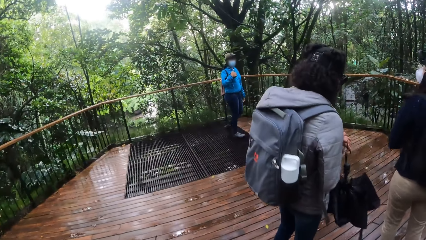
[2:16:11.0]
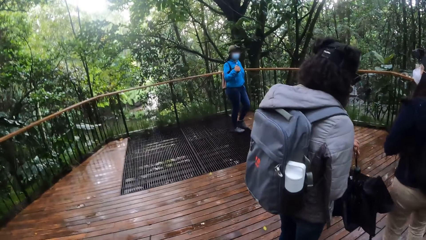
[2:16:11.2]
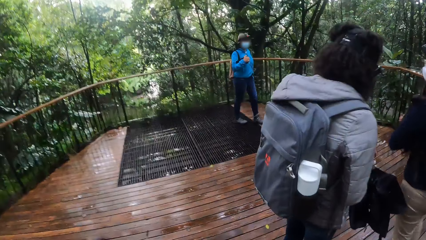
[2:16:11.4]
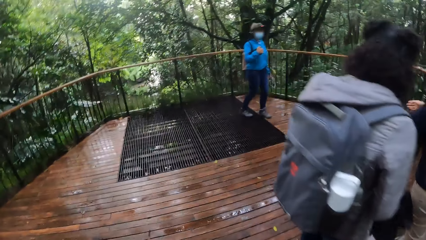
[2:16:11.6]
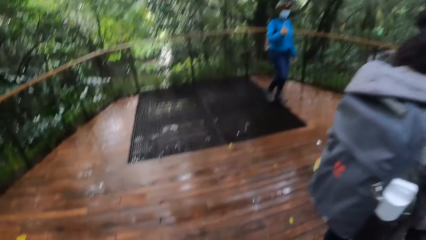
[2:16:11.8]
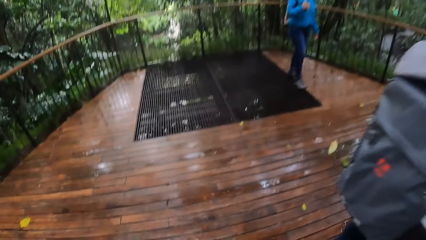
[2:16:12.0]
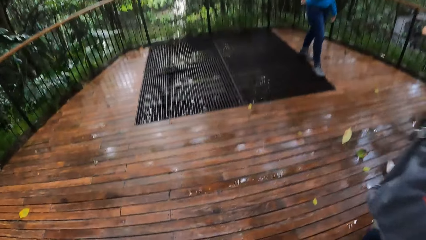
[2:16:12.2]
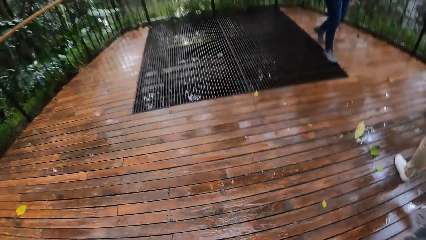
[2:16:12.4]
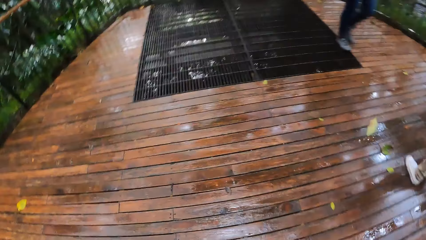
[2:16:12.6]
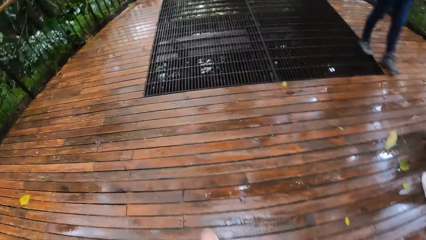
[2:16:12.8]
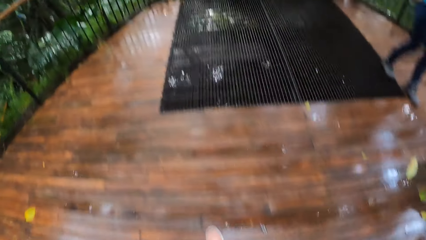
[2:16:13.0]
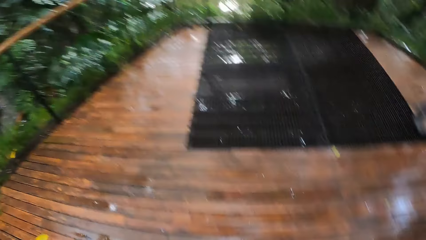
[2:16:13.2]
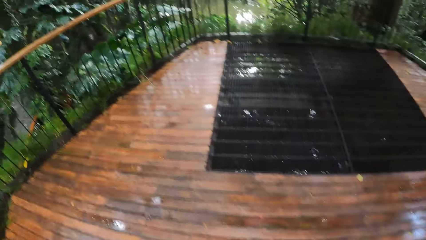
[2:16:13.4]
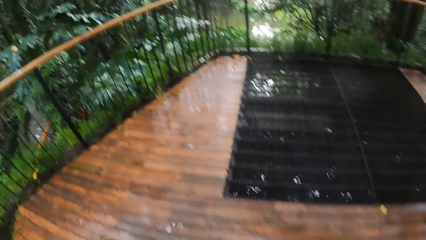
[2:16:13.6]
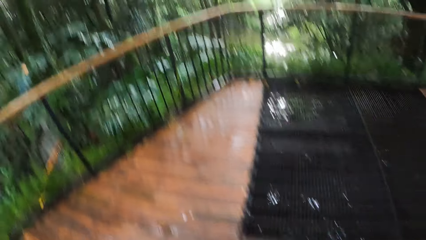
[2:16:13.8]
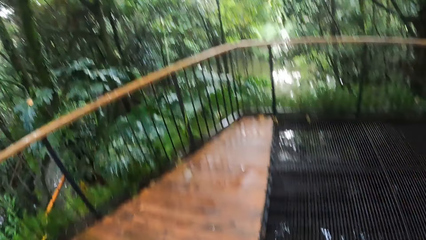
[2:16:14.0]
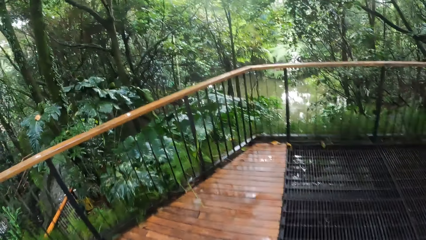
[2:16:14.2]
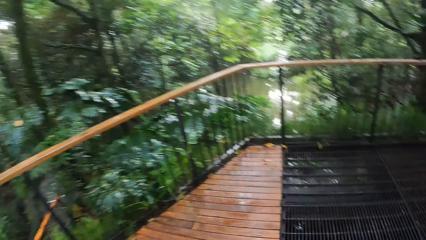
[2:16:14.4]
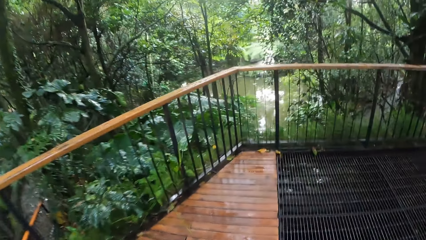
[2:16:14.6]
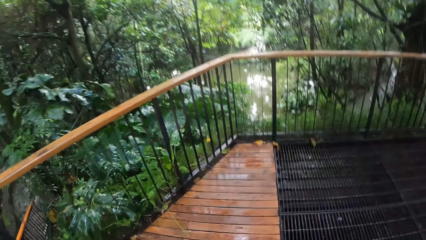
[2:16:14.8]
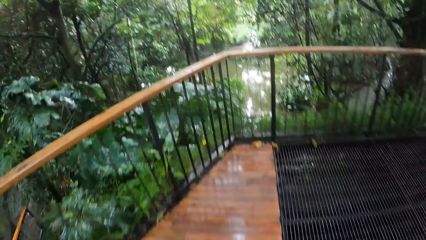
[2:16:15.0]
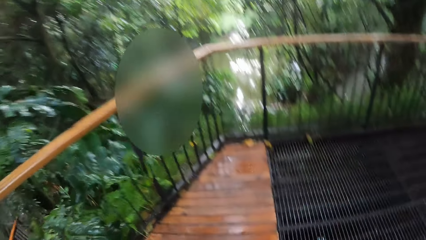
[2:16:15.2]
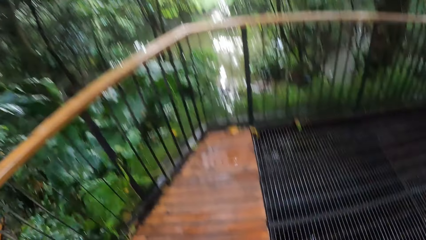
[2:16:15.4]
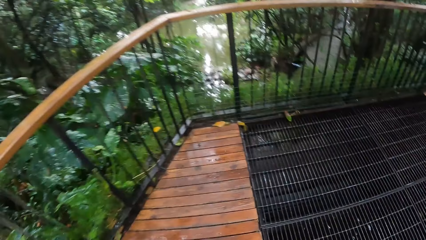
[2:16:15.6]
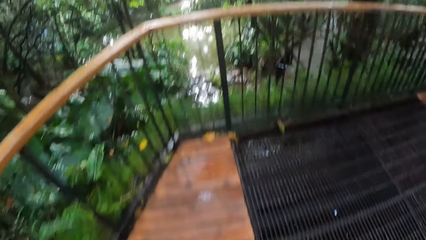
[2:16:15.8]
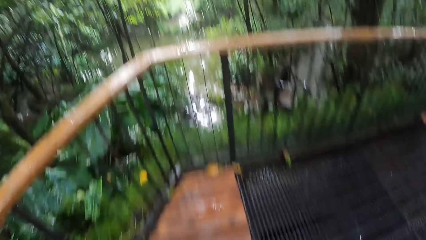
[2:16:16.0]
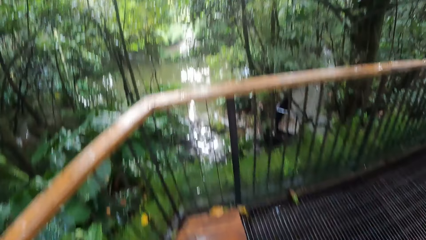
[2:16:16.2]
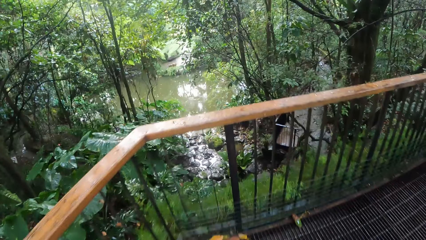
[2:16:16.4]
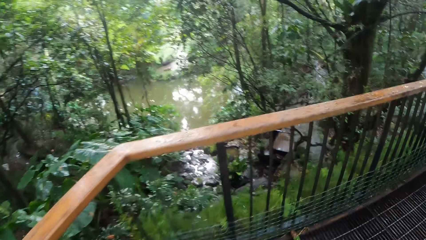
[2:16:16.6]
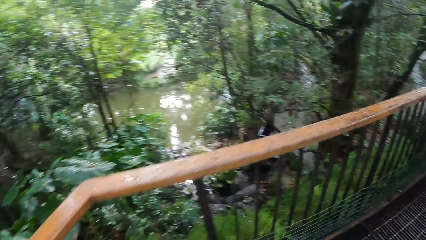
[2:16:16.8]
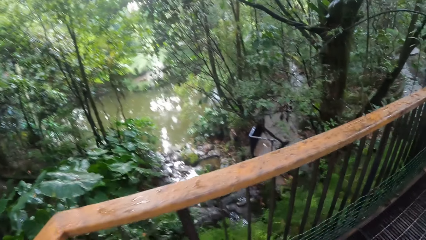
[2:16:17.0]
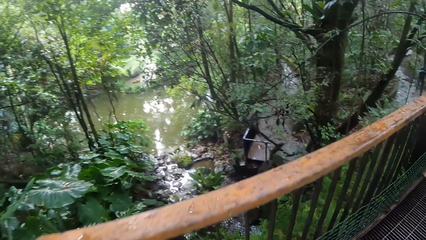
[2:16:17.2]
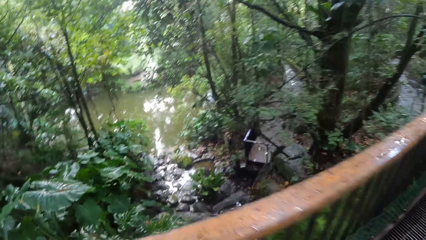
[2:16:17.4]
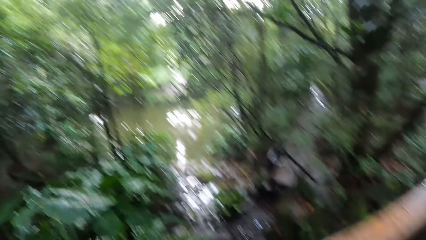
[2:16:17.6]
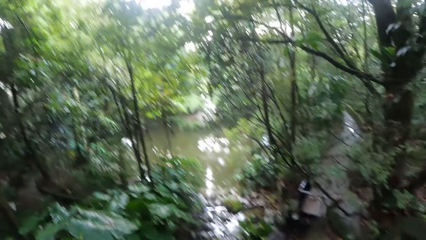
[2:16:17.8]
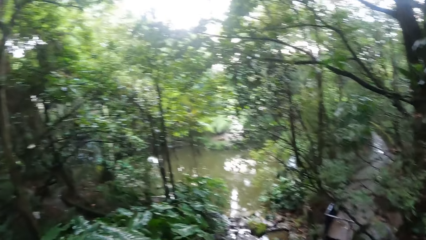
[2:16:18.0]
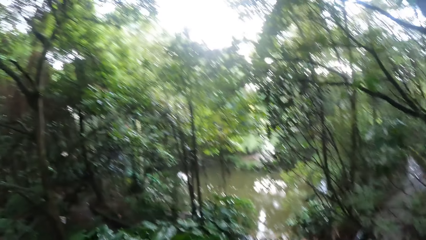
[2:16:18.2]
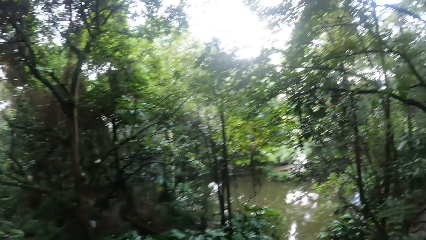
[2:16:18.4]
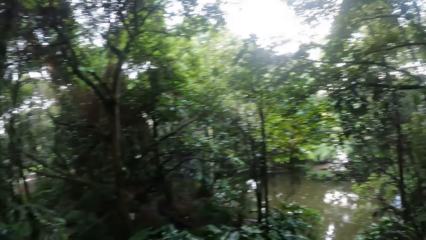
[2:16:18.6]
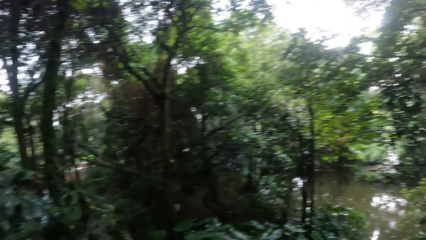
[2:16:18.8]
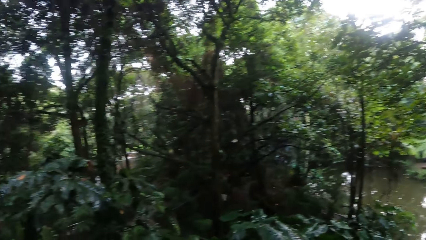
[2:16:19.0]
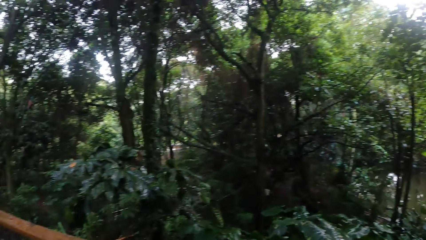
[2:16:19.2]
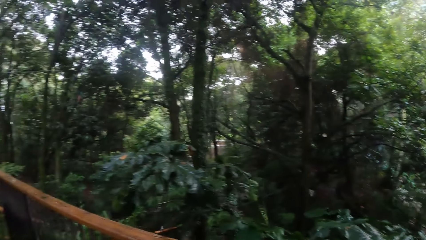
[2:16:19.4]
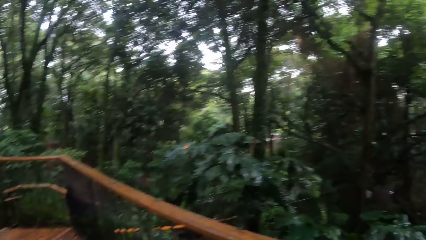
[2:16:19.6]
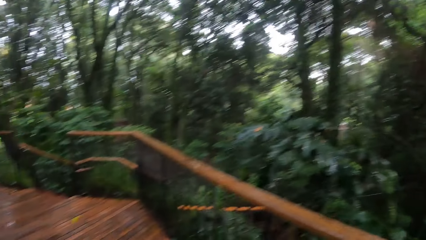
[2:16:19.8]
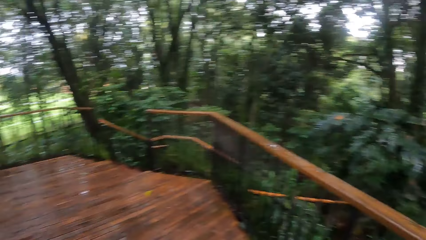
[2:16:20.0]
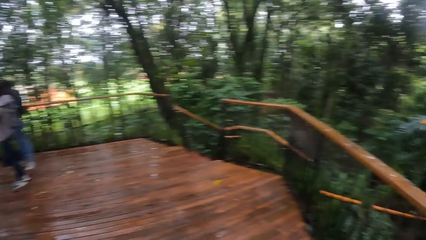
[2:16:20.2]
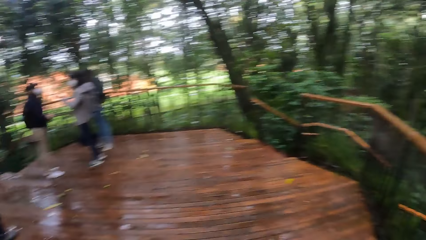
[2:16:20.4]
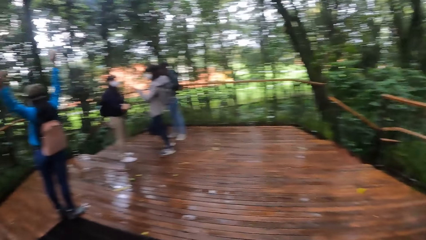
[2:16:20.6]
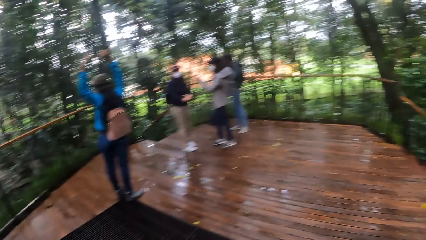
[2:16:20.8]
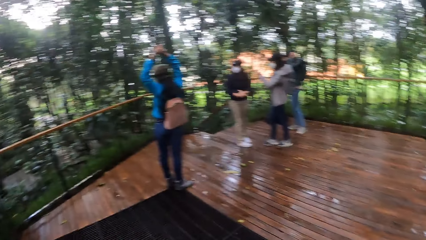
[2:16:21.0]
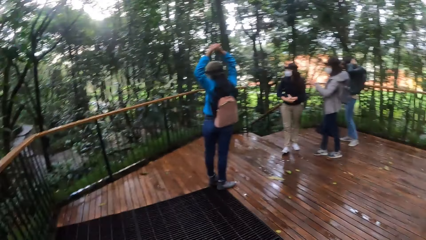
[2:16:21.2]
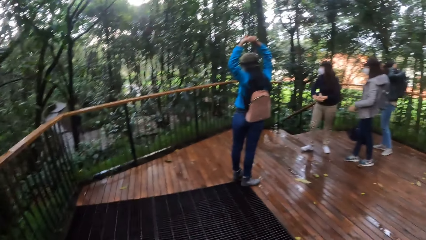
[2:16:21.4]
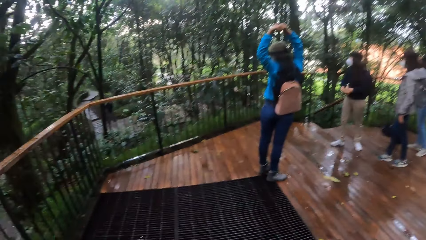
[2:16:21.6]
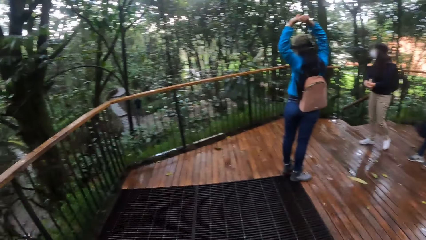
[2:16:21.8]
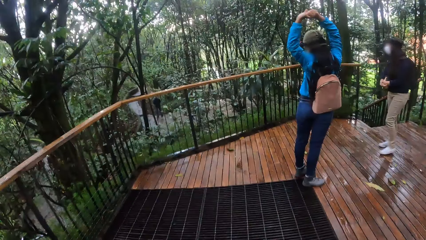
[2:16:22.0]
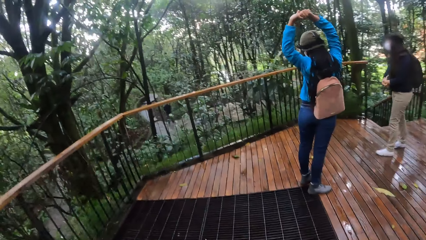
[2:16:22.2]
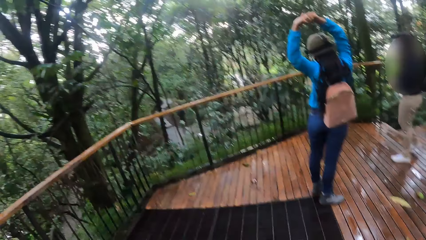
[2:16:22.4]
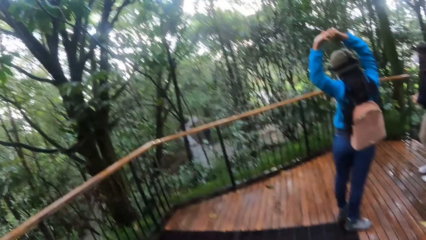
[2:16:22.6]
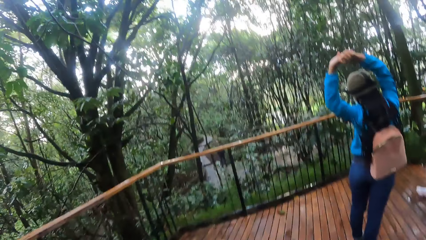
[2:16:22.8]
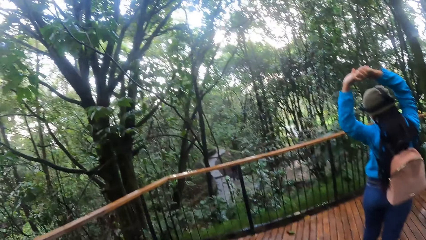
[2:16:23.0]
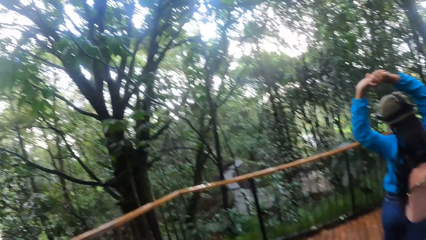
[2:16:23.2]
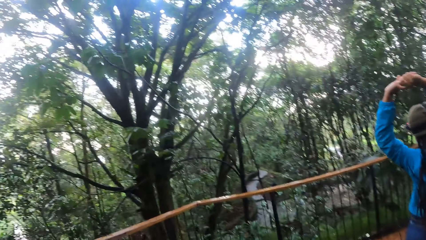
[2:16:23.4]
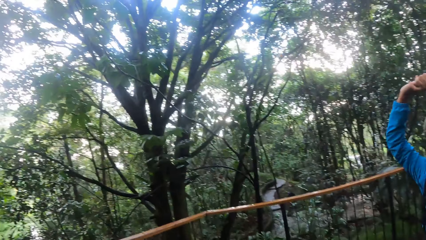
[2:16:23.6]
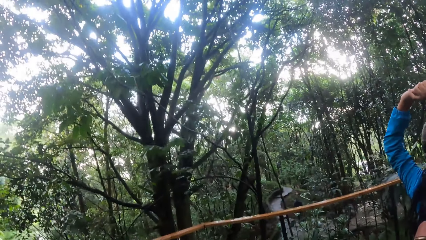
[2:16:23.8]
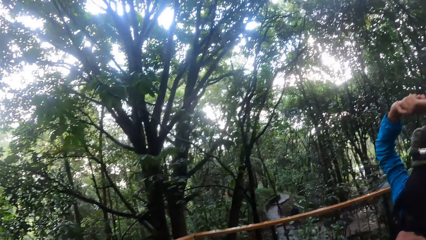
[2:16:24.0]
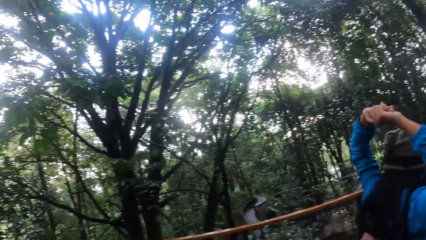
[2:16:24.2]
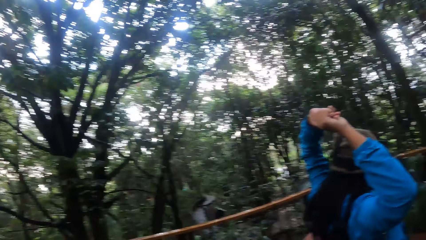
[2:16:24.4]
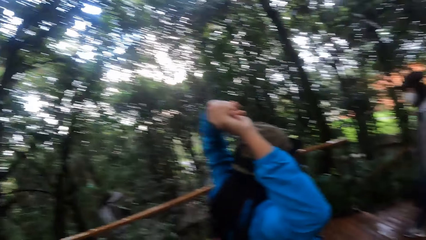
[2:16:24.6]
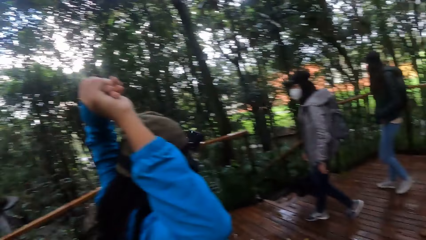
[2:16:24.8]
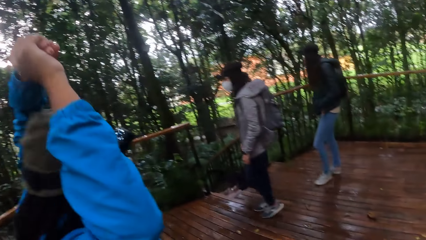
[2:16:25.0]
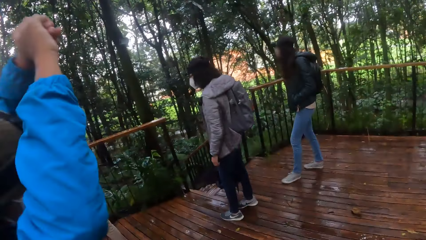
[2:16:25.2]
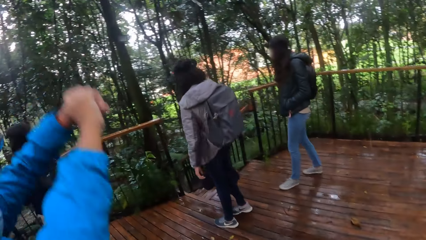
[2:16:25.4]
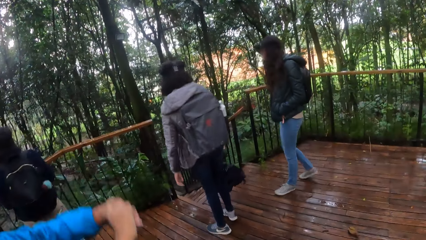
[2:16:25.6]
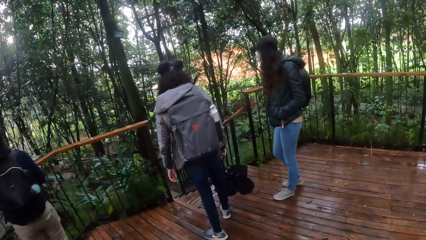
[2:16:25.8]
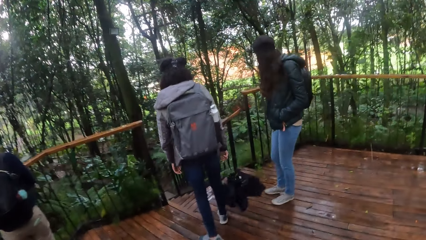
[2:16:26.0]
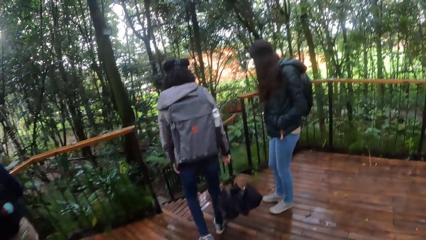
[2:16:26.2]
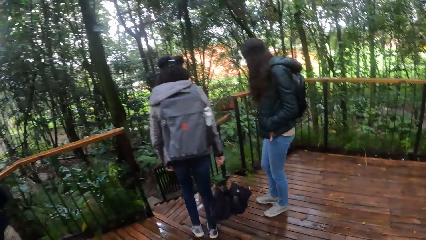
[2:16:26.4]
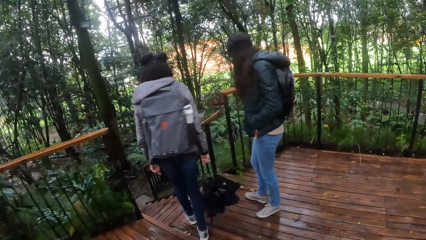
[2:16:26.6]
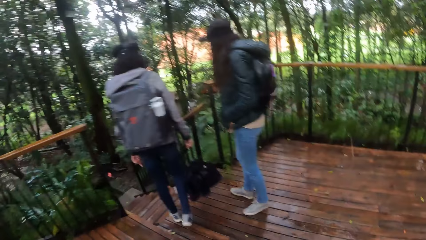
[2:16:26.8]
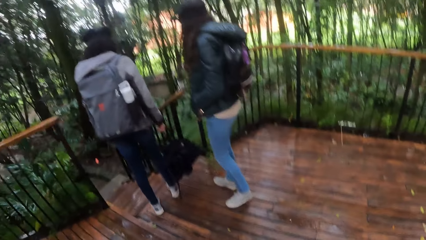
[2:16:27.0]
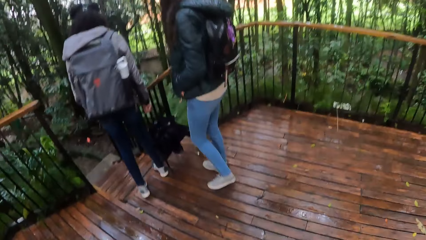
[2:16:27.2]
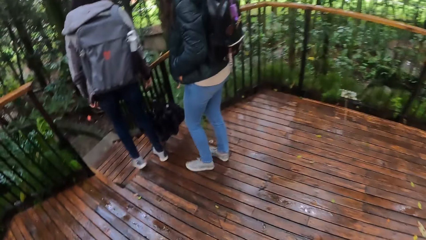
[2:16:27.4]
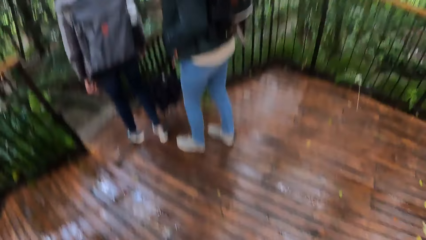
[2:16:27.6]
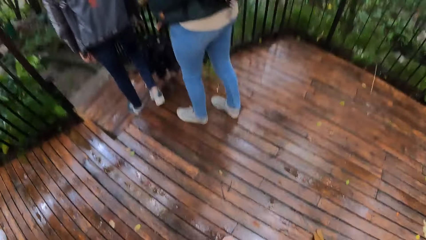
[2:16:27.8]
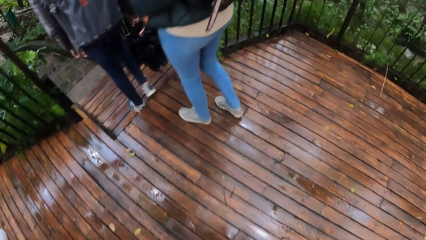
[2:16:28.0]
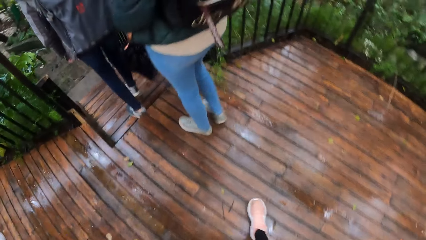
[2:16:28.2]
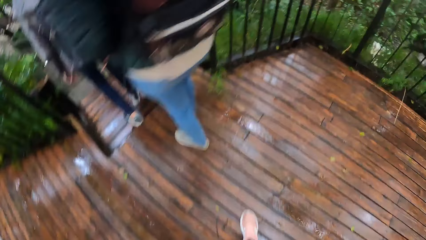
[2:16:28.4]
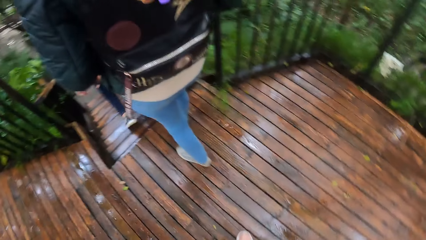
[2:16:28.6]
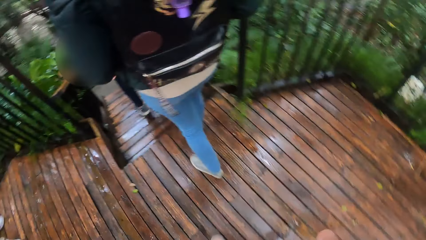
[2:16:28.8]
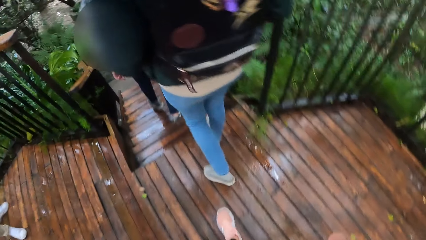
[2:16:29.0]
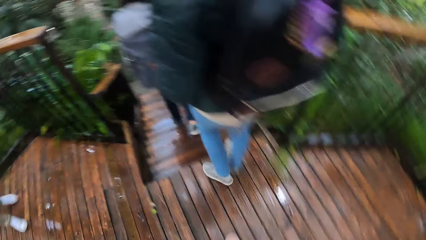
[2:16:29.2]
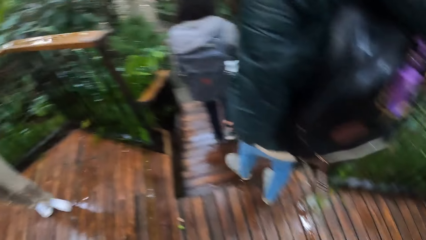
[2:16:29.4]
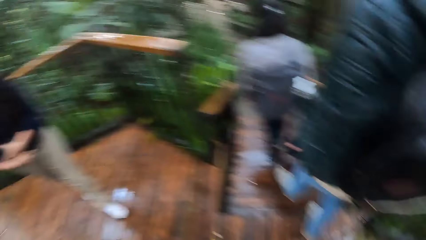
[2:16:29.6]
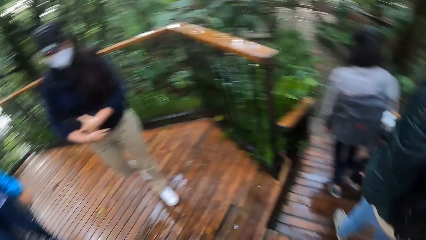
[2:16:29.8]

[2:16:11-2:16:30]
The camera wearer walks around. They walk to a balcony rail. They look around. A woman stretches her body. The camera wearer walks towards the woman. They walk down the staircase with the women.
